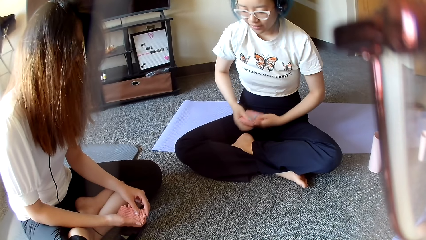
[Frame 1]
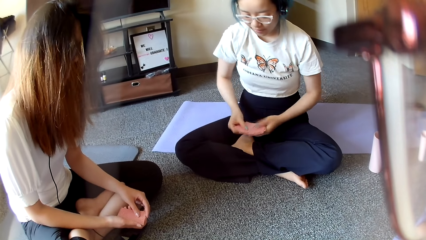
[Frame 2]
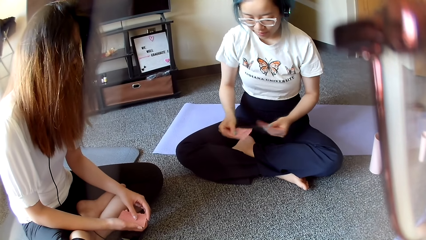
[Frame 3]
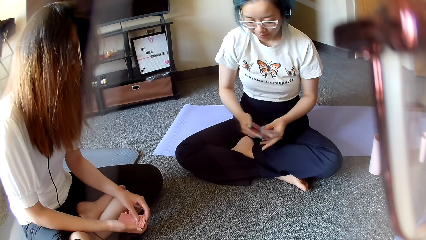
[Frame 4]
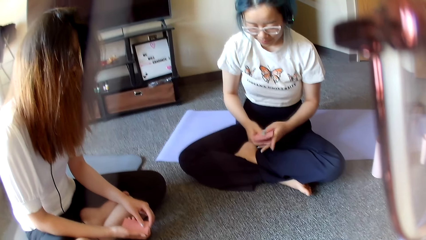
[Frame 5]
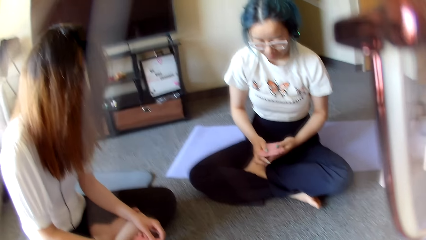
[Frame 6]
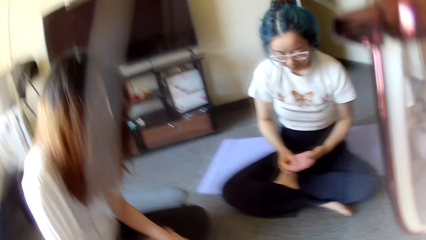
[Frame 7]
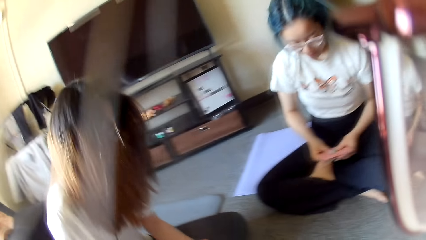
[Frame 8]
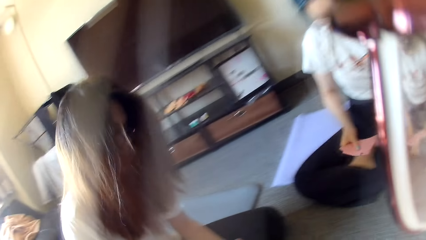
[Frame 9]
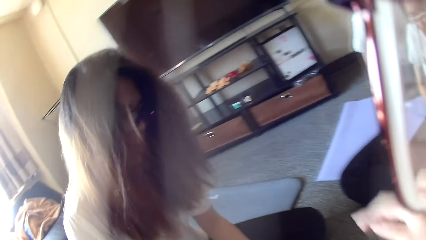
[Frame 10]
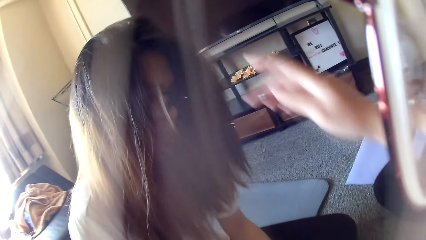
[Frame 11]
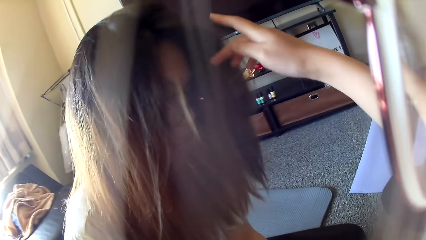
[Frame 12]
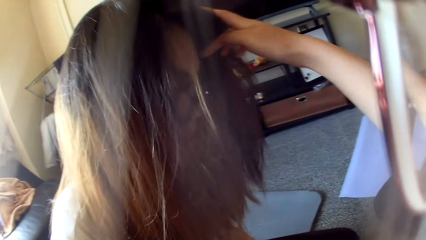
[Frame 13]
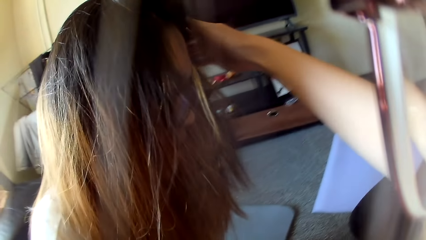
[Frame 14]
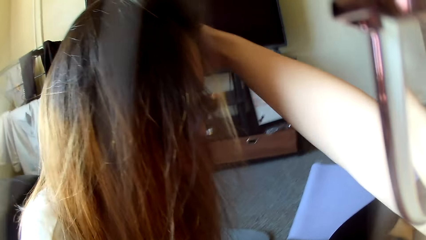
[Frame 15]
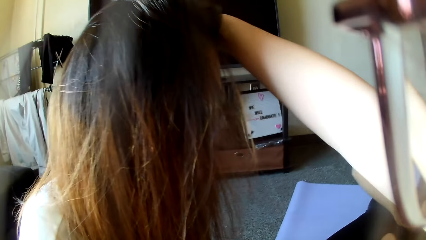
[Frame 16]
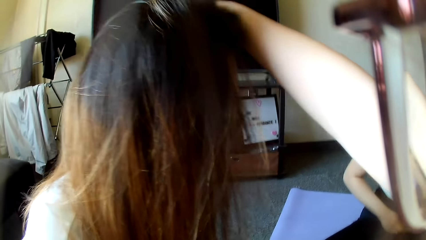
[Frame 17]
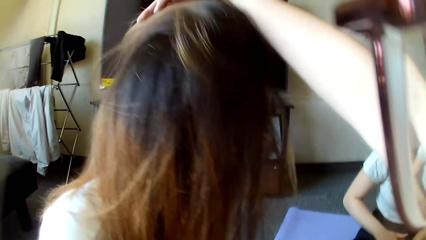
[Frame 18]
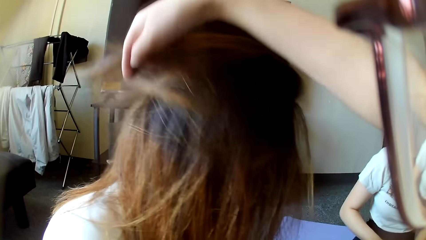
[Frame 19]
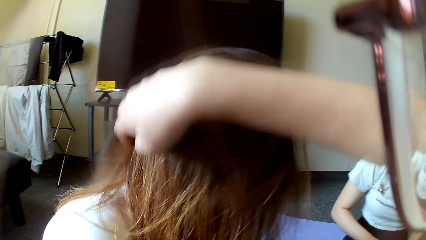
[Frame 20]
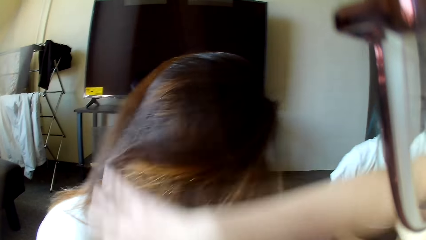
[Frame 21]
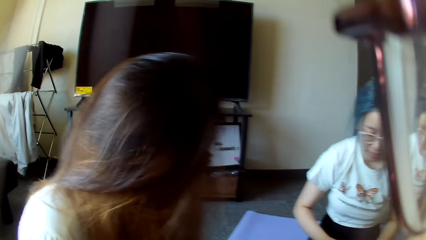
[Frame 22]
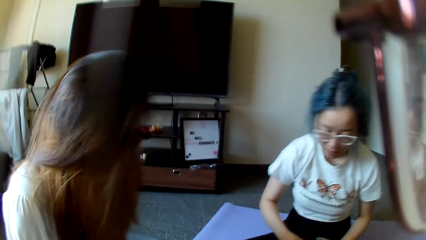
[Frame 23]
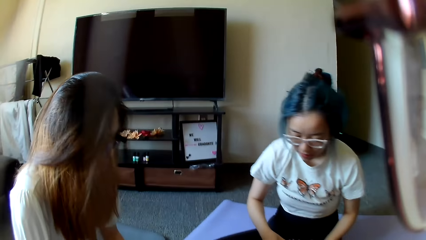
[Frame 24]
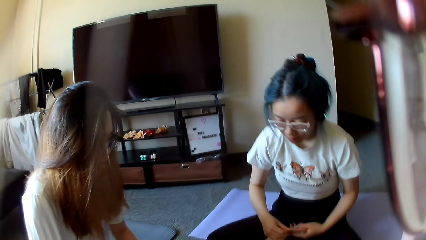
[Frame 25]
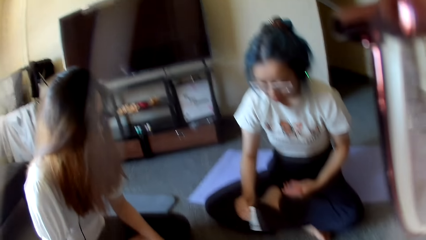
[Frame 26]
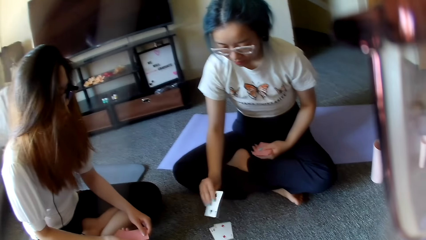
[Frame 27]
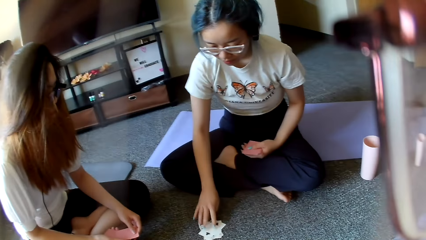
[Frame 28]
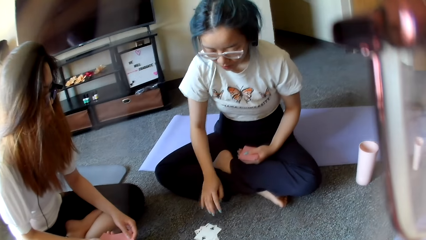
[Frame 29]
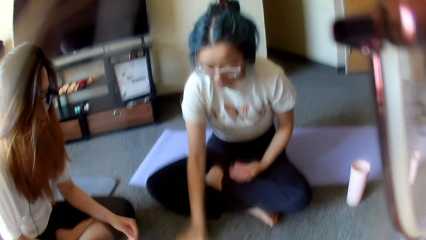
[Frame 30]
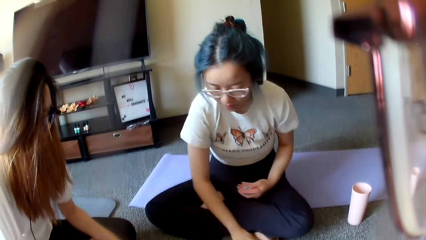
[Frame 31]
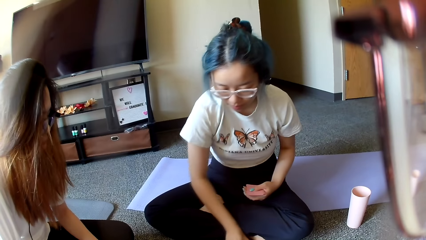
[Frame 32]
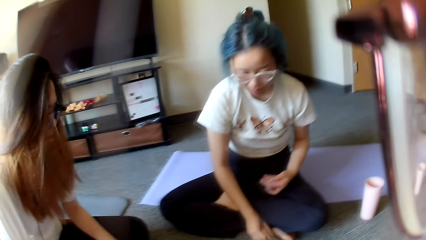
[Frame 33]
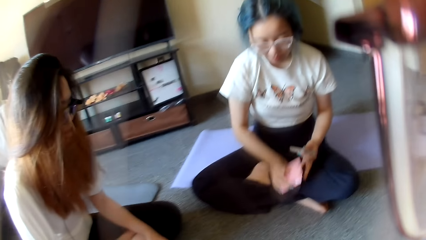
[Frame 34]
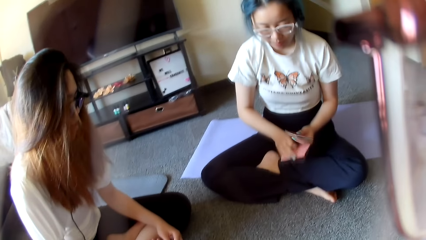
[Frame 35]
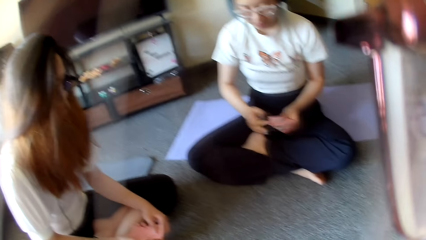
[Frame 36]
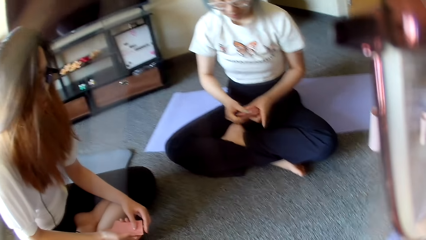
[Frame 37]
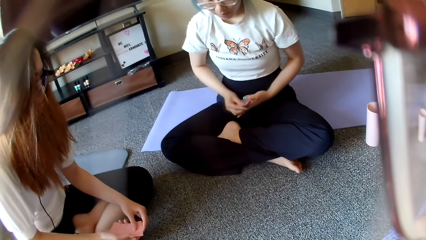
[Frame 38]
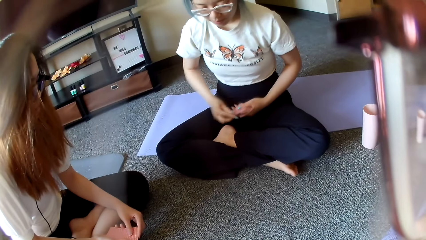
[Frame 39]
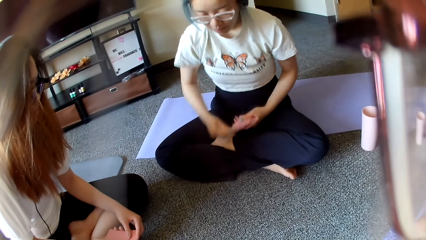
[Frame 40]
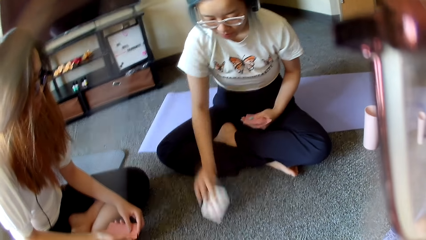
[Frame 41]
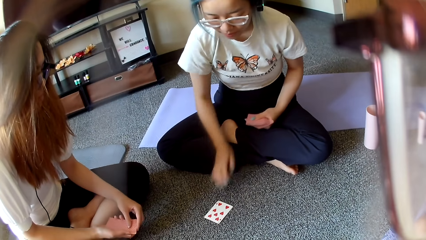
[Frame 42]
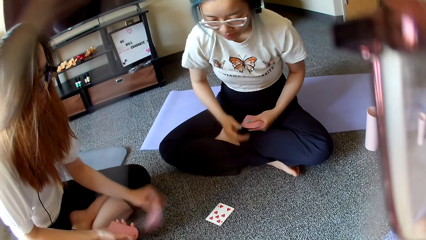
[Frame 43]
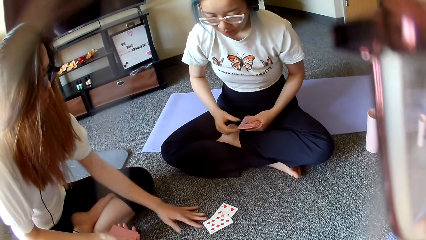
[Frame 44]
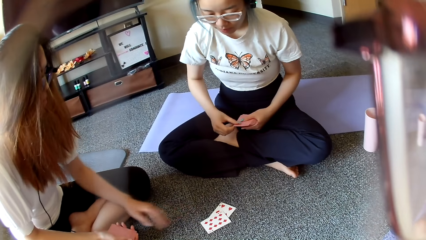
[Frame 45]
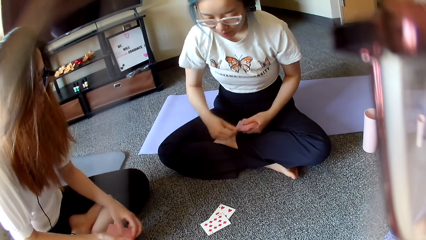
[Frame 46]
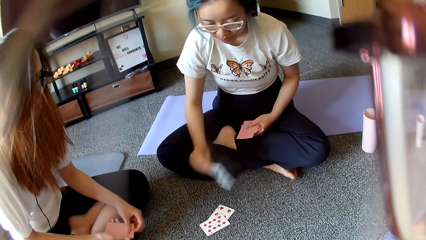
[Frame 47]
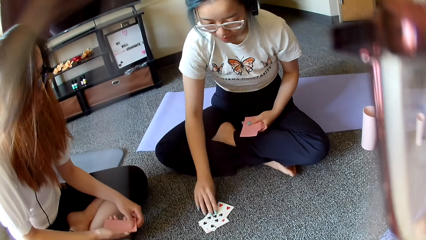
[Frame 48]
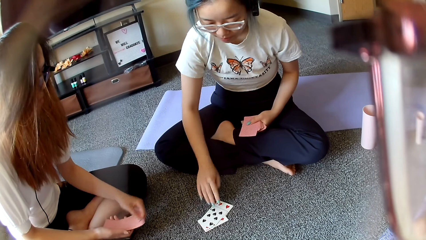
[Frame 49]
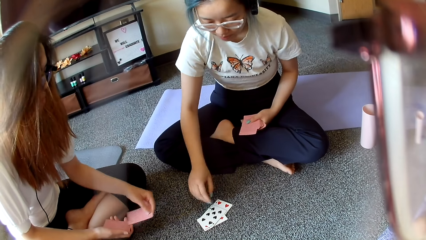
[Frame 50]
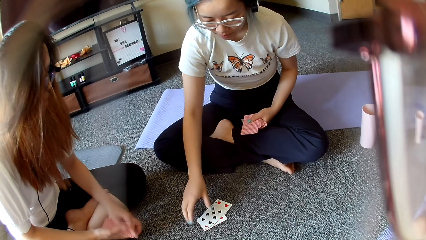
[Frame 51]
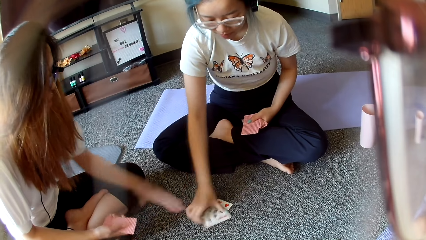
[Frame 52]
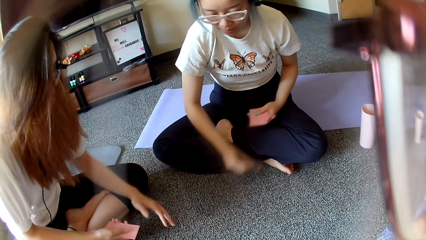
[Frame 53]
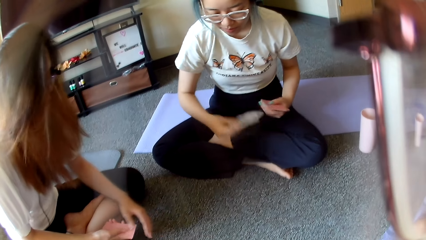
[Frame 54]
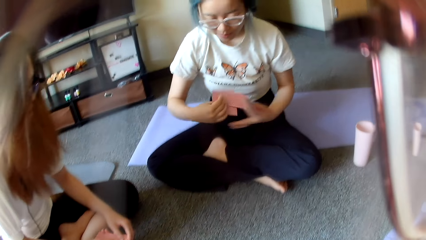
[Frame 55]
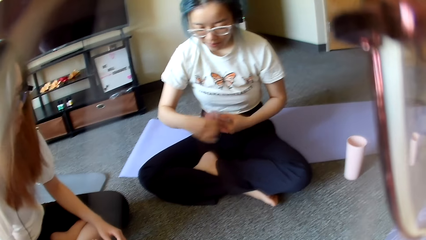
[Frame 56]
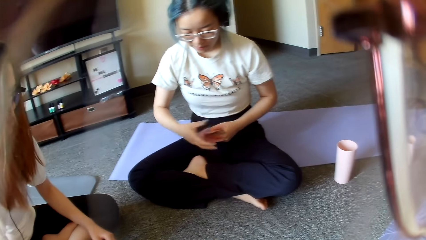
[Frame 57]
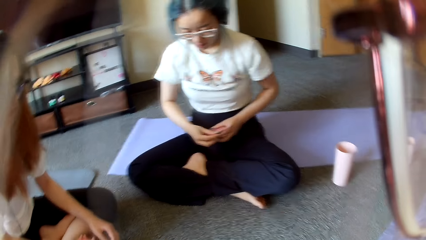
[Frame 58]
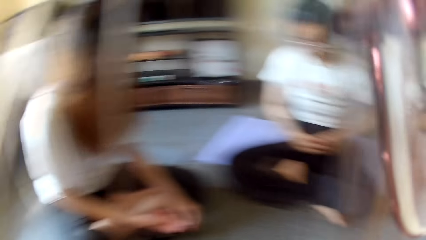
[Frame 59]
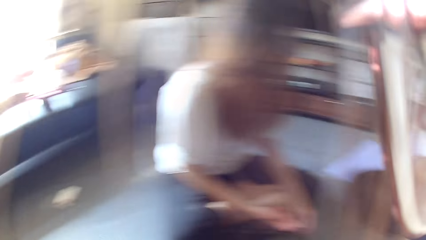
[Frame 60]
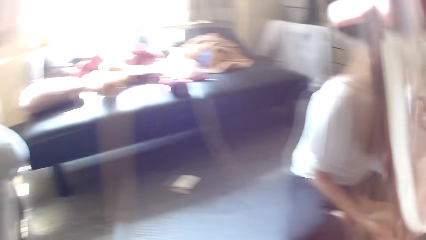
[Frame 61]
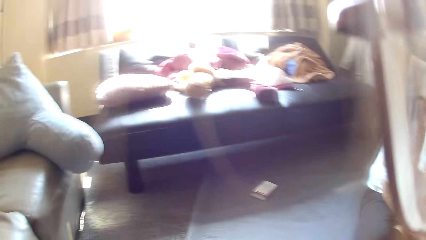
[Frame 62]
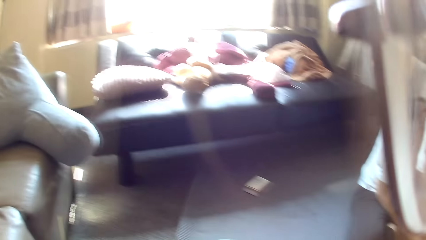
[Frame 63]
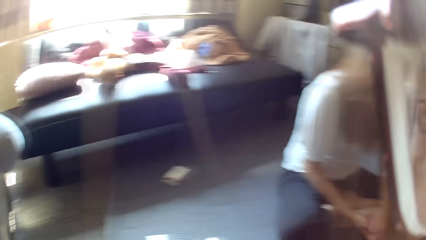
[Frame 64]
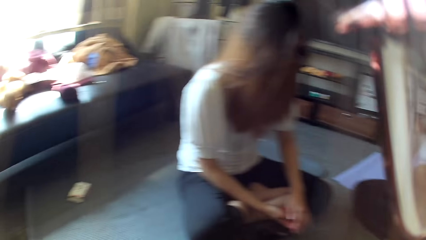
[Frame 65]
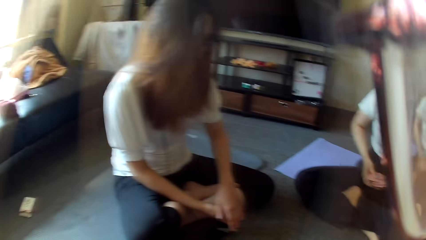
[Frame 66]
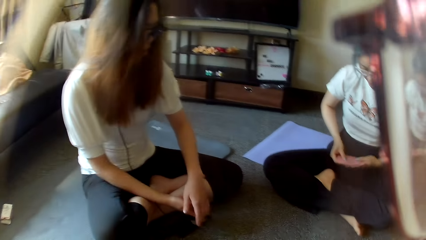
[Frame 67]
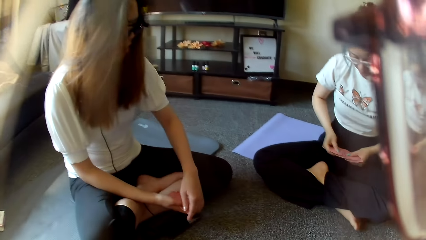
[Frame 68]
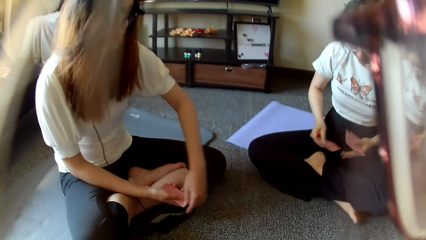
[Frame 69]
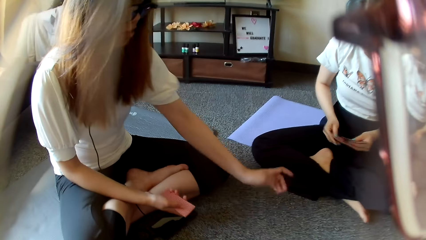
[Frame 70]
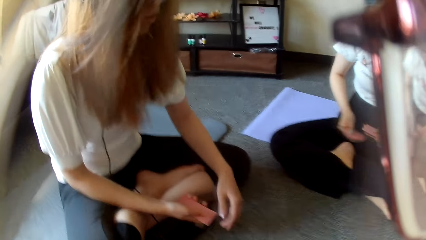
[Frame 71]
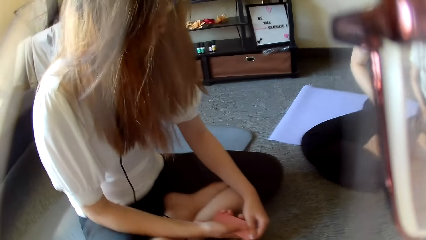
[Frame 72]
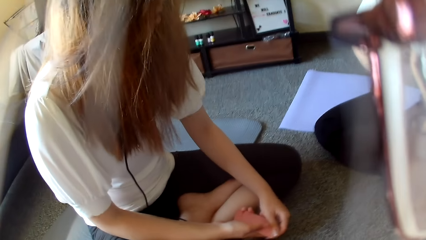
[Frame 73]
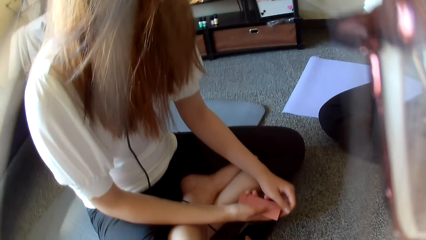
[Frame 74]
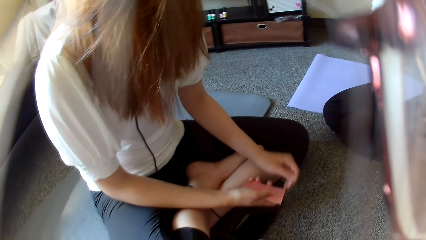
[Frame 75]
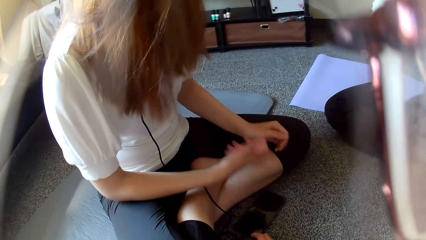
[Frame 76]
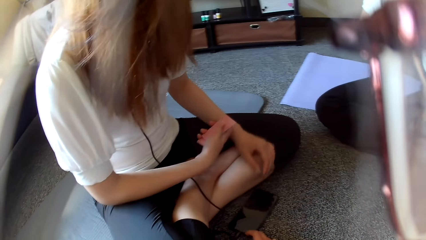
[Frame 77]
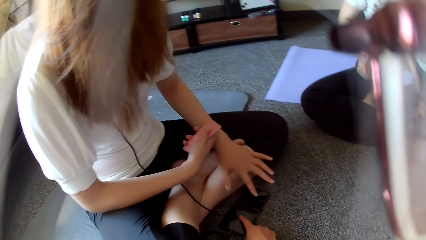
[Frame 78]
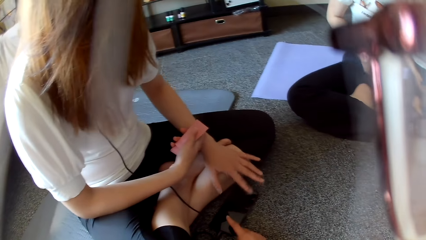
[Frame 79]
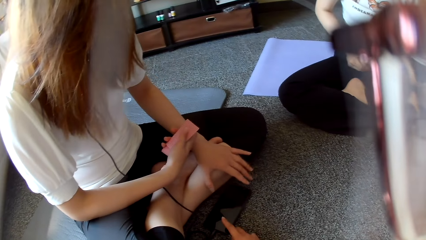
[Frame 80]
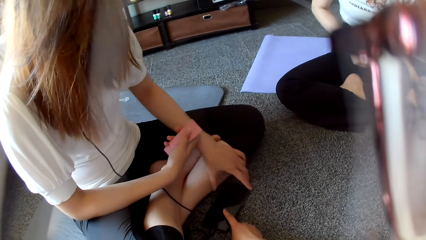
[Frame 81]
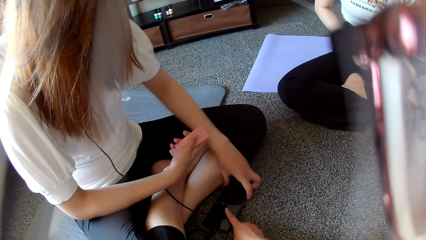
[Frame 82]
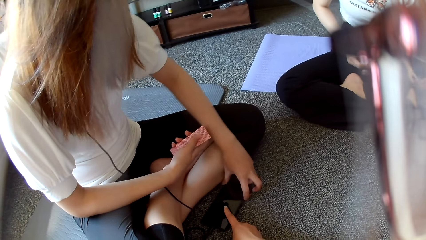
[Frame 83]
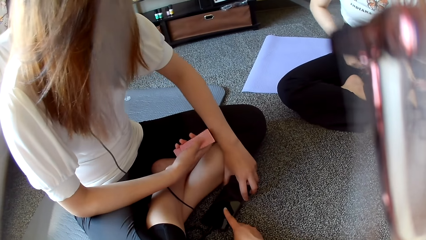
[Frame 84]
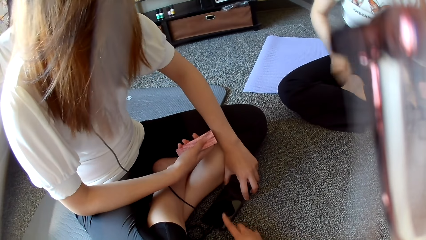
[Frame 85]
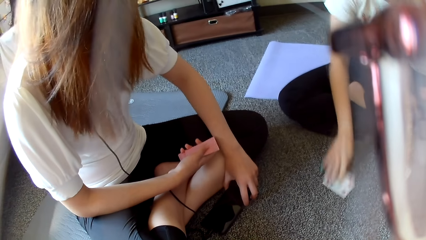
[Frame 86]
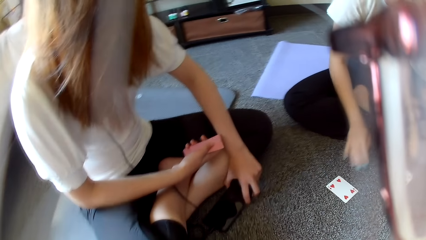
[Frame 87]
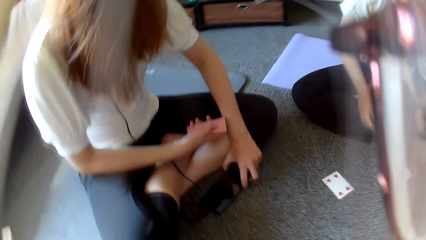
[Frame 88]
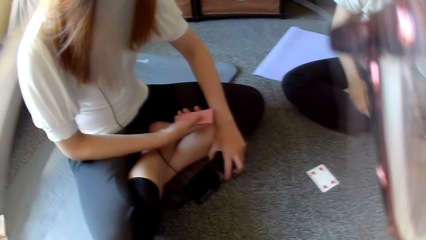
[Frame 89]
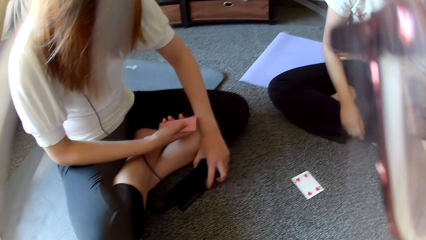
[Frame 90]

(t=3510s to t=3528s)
A woman selects the cards and shuffles the cards. The camera wearer touches another woman's hair. They do the woman's hair. The first woman places a card on the floor and collects the cards on the floor. The first woman places a card on the floor. The other woman places a card on the floor. The first woman places a card on the floor and collects the cards. The camera wearer looks around. The other woman swings the hand and scrolls the phone.
